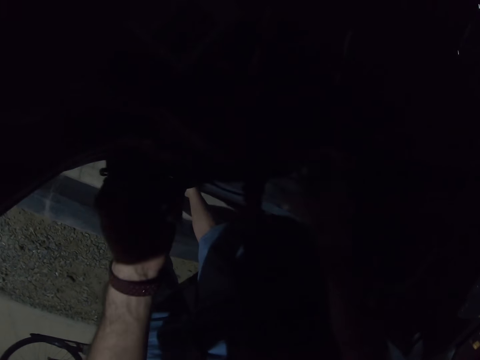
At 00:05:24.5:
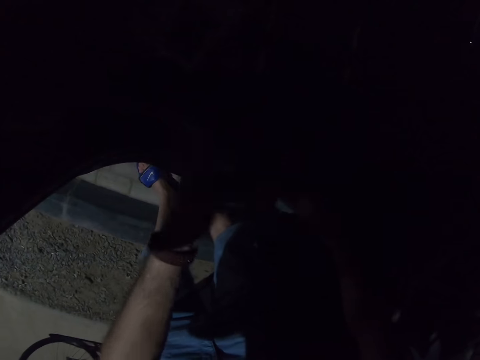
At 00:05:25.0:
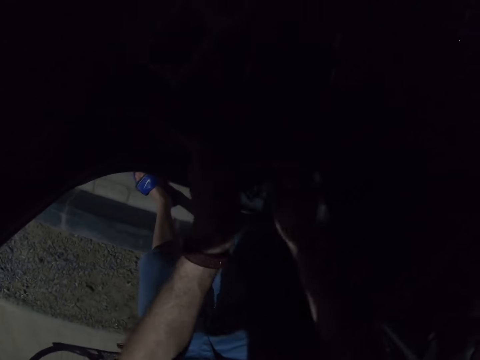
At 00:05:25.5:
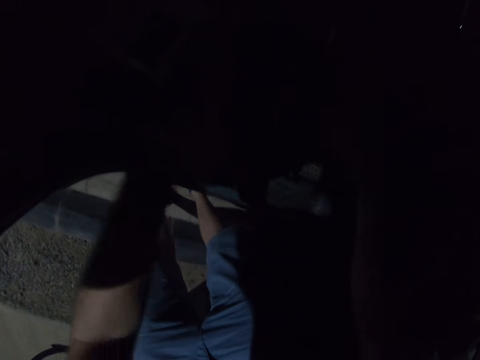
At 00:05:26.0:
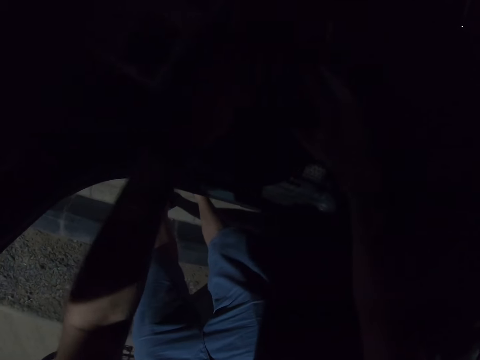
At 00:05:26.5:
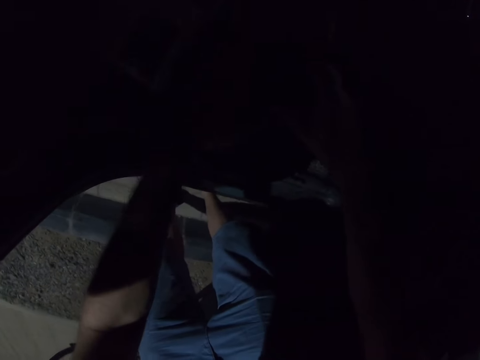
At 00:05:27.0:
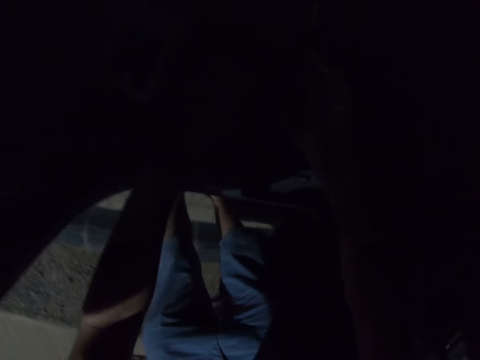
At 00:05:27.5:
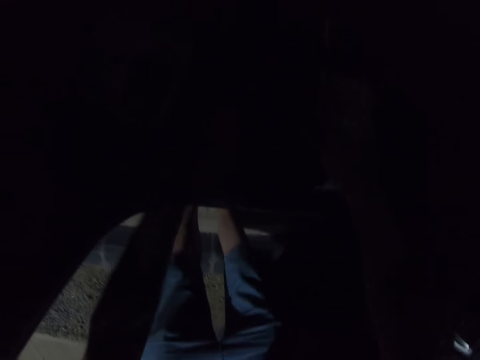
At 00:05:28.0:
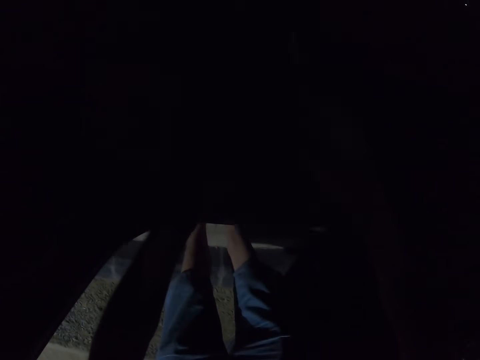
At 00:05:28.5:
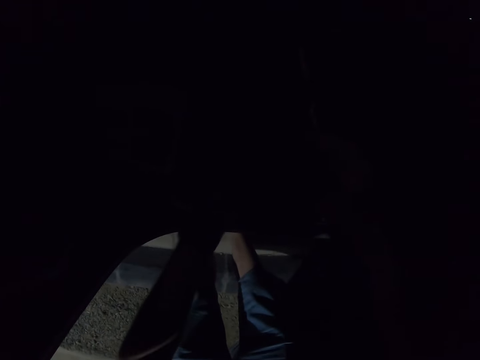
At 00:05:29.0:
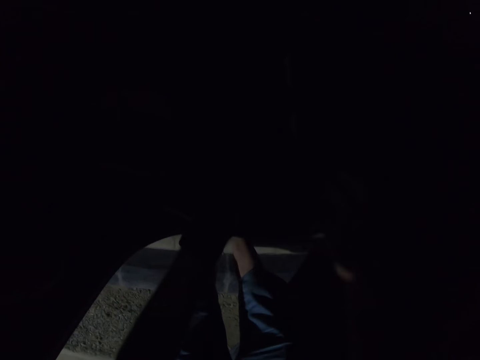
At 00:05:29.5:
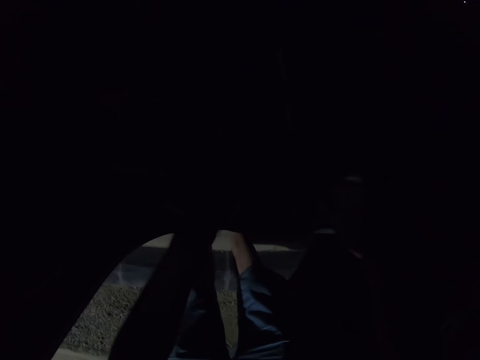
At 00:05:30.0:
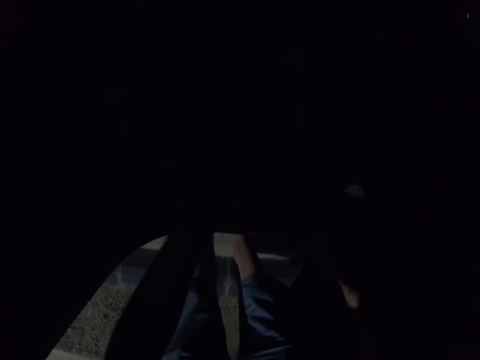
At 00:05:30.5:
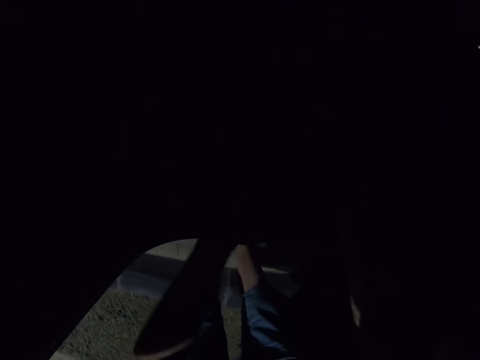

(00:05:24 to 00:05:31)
The camera wearer places the rope in the car.

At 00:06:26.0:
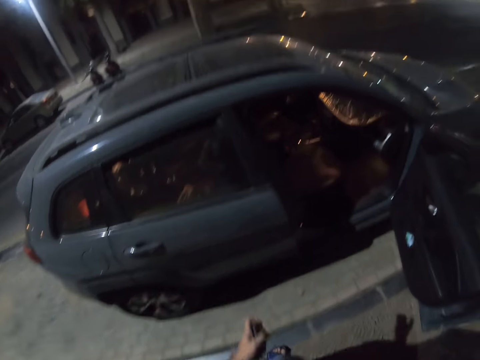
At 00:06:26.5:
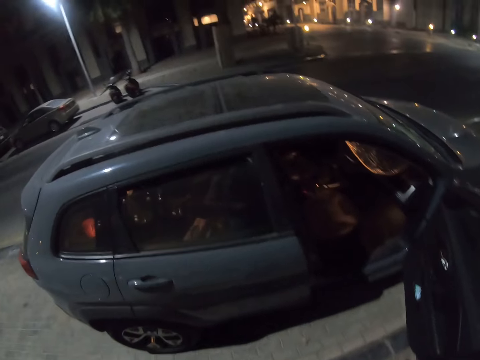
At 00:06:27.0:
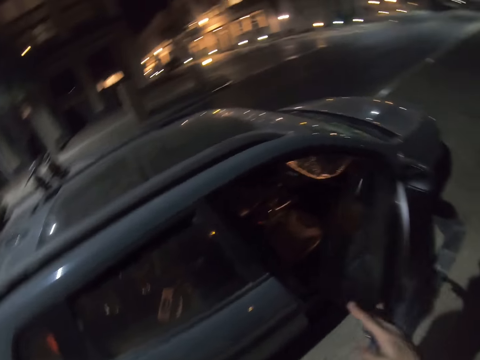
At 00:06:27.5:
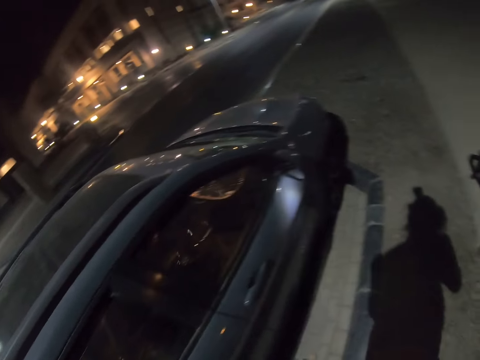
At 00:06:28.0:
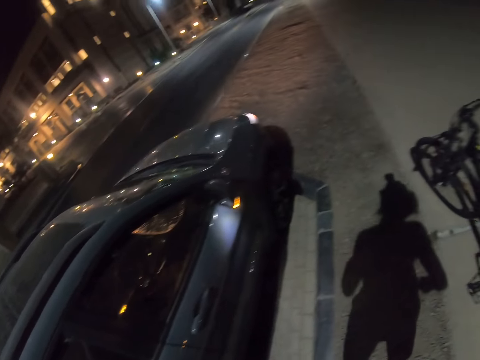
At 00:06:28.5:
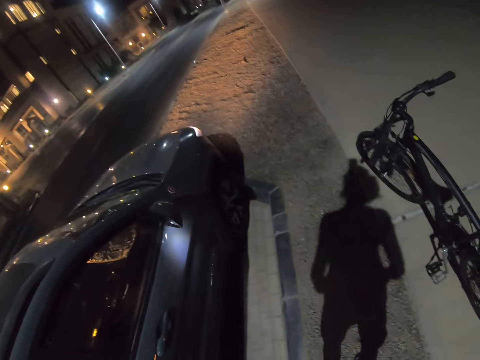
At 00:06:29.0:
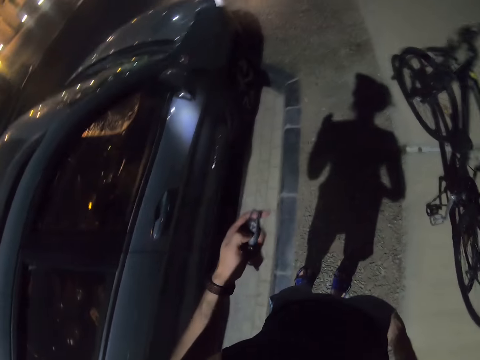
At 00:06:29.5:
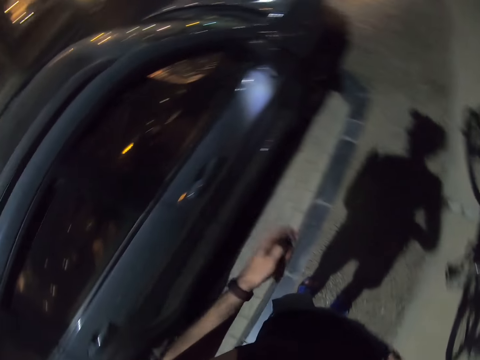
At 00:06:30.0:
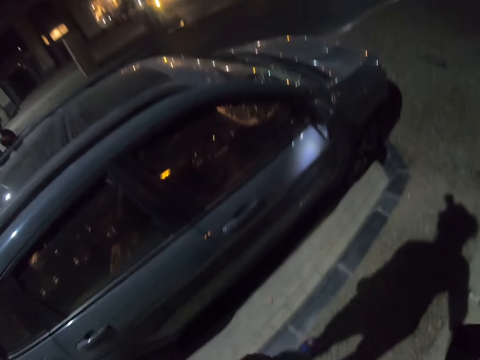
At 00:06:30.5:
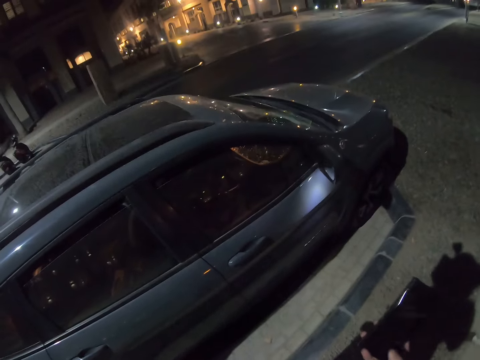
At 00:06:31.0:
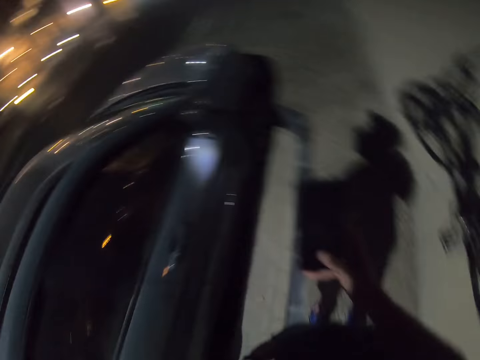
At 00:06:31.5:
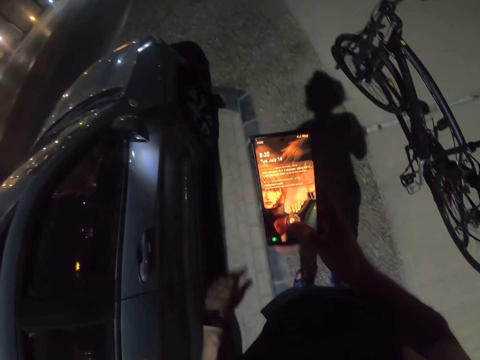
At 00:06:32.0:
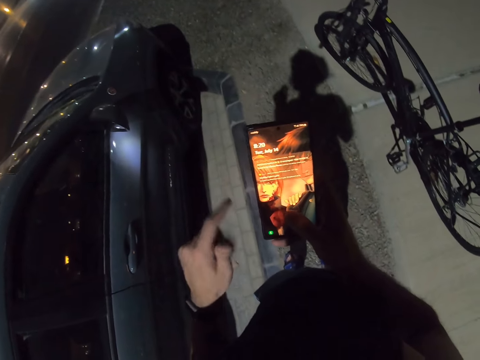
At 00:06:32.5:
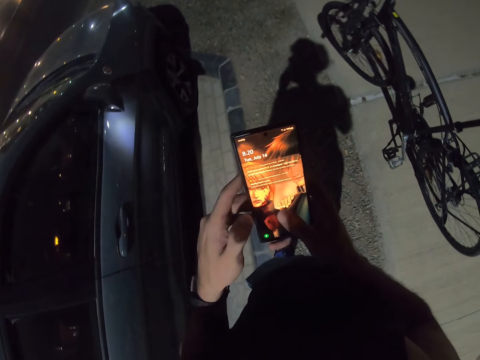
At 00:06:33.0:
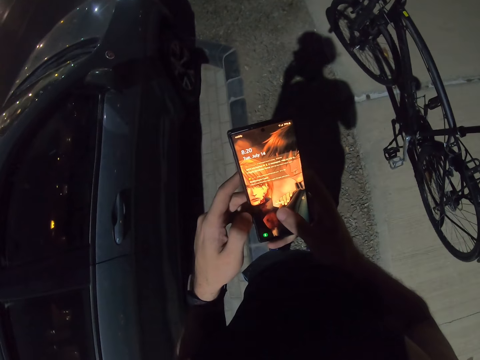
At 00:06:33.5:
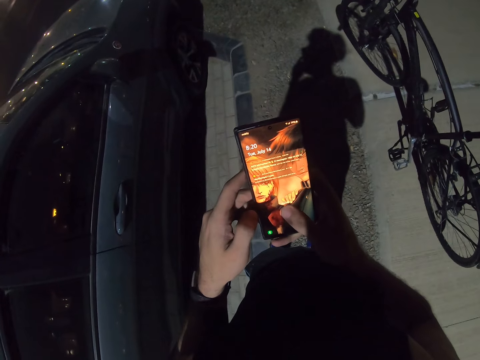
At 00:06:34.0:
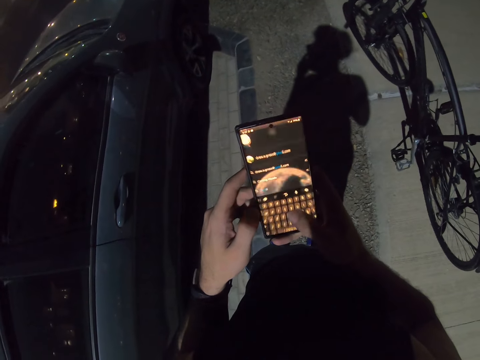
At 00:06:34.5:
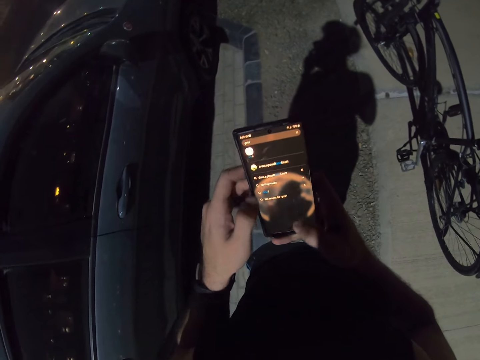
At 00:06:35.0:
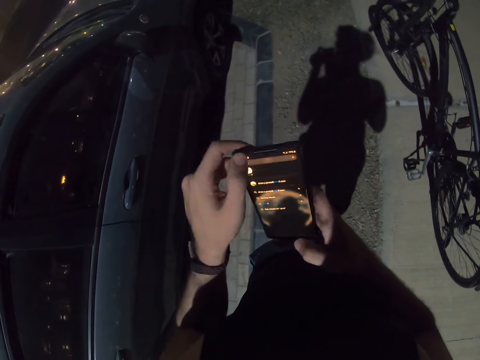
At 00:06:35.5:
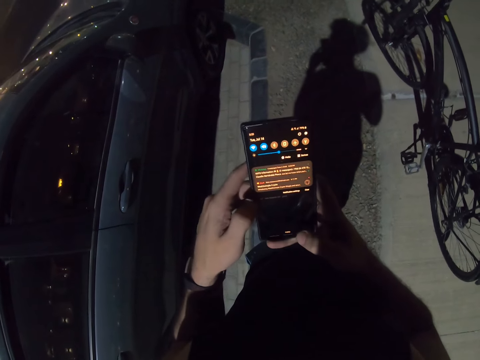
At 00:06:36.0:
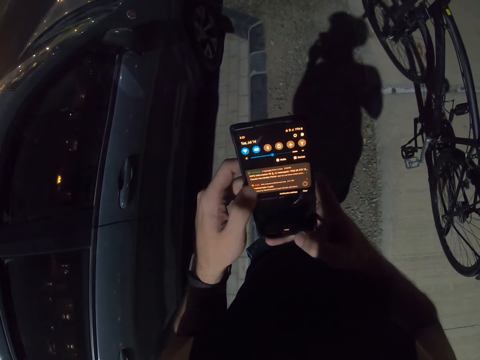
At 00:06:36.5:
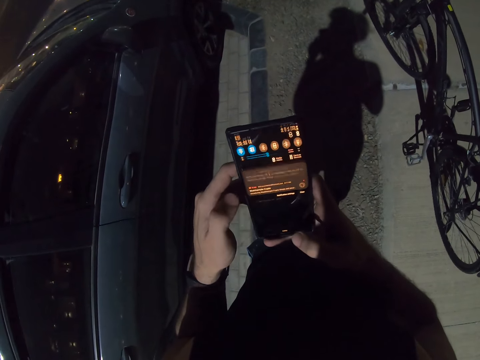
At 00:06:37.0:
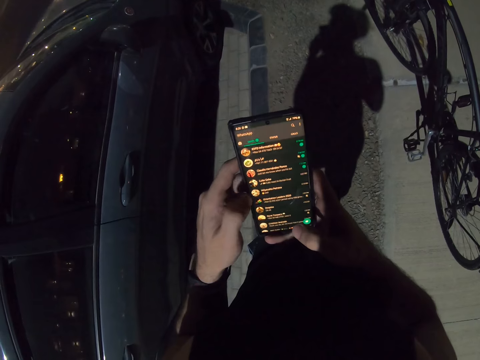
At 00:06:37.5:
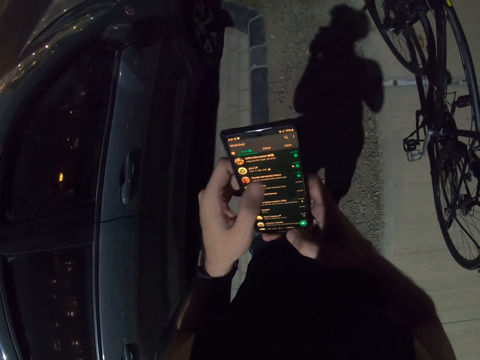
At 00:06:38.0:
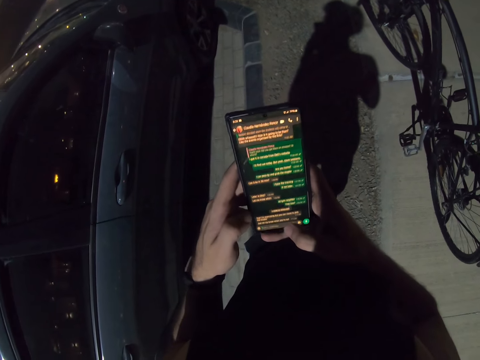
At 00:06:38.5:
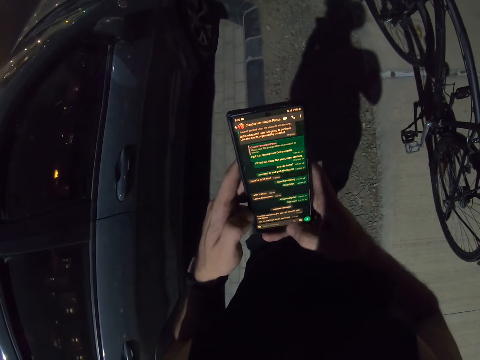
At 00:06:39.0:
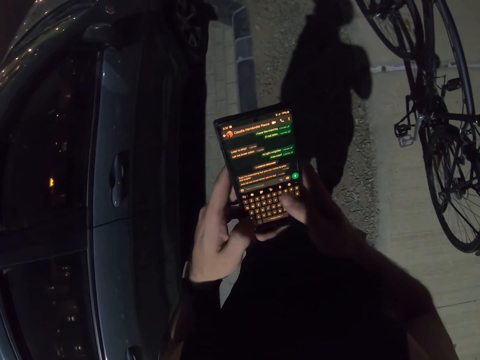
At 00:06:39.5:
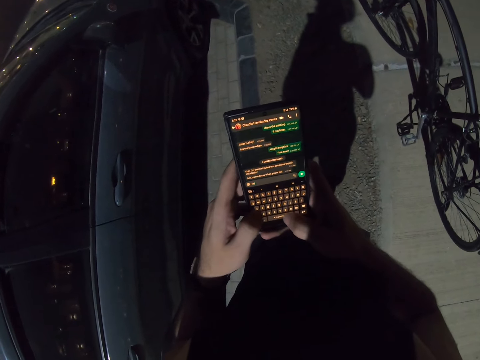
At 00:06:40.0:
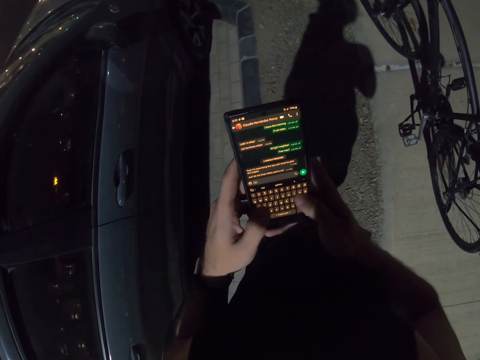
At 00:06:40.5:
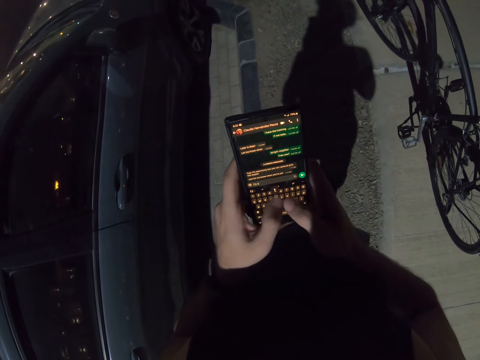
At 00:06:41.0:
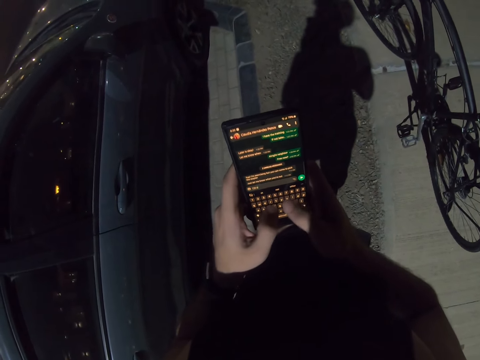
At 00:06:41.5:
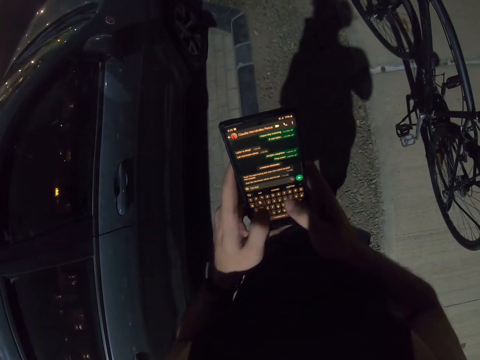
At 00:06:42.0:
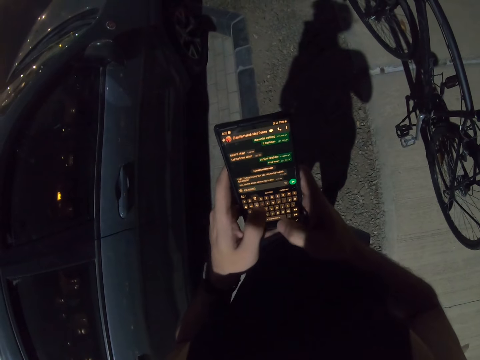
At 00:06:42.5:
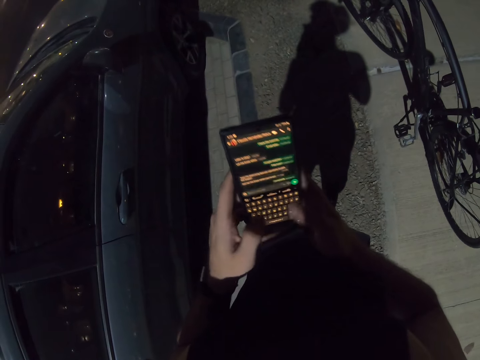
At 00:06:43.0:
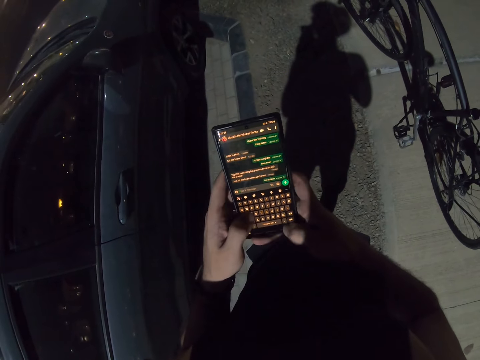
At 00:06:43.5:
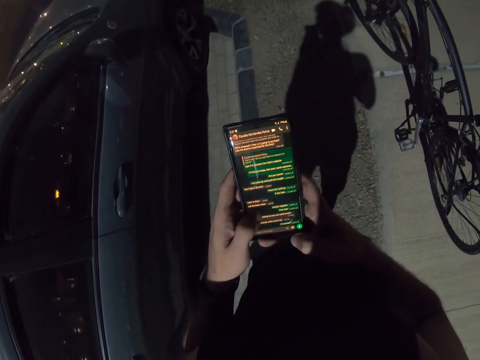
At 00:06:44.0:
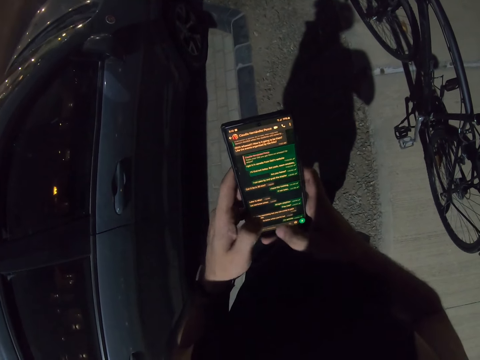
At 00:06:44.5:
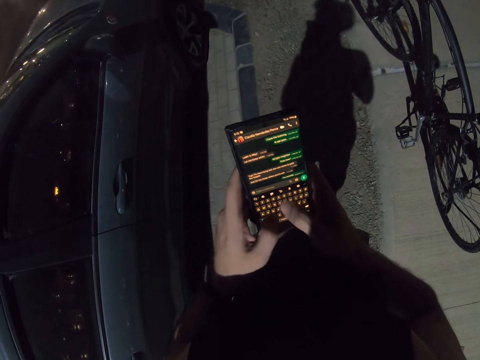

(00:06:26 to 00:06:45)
The camera wearer closes the car door. He operates the car with a remote. He operates the phone with the hand. He turns on his phone. He uses his phone.
